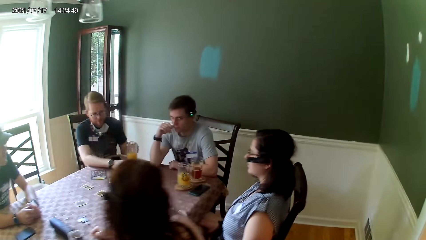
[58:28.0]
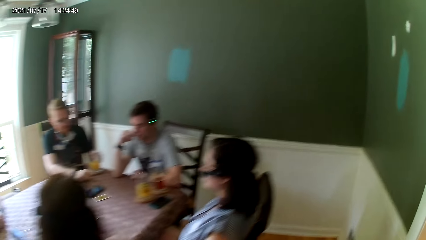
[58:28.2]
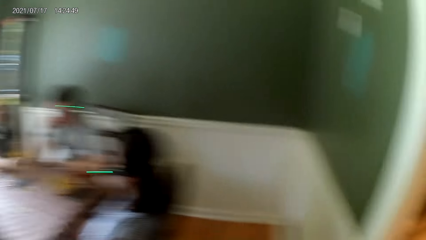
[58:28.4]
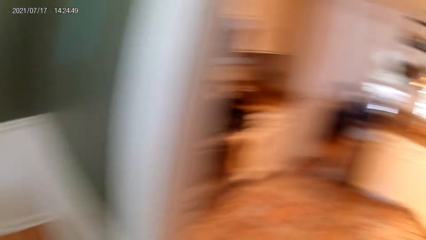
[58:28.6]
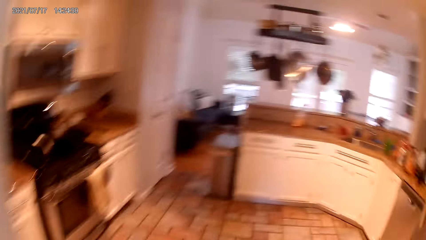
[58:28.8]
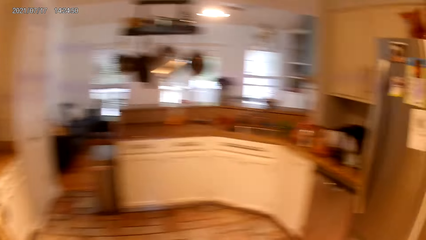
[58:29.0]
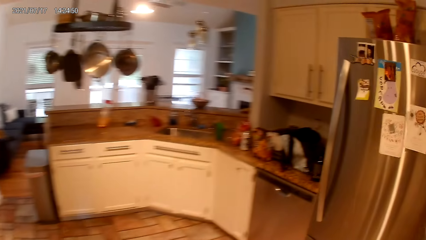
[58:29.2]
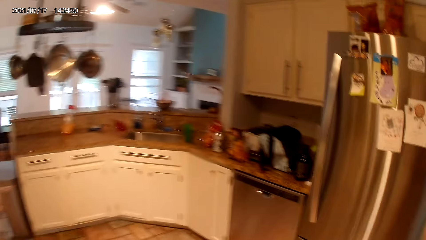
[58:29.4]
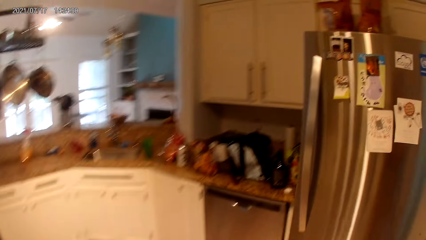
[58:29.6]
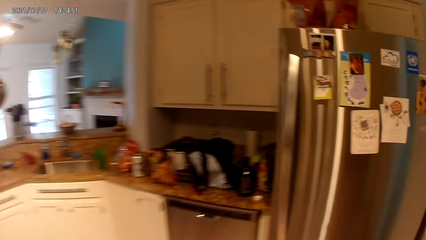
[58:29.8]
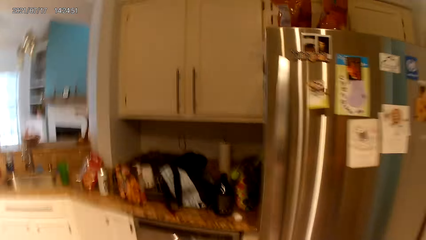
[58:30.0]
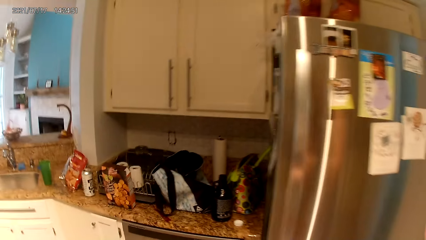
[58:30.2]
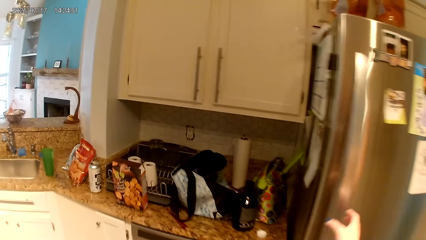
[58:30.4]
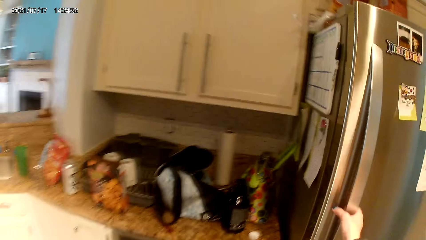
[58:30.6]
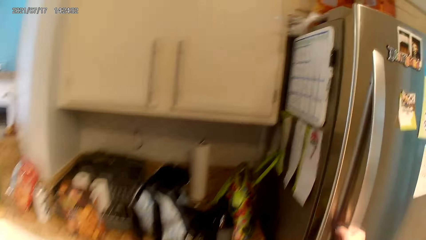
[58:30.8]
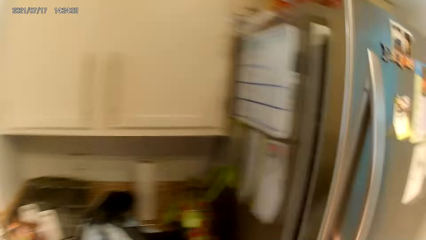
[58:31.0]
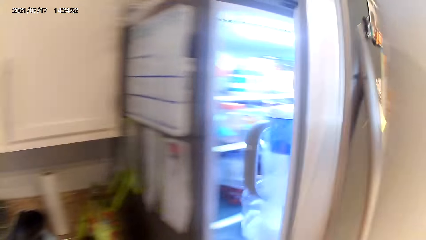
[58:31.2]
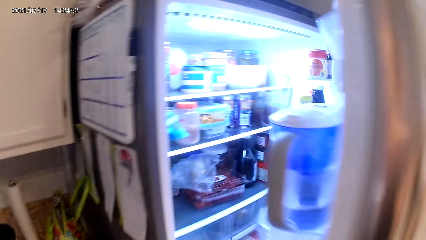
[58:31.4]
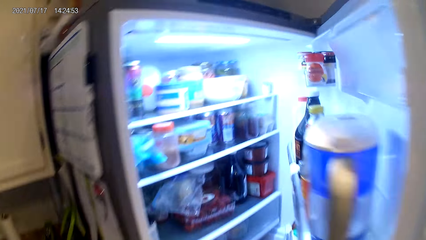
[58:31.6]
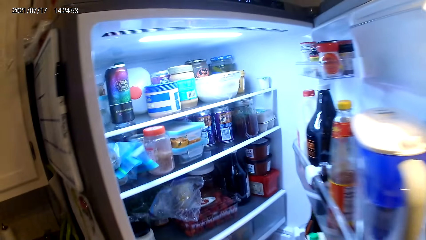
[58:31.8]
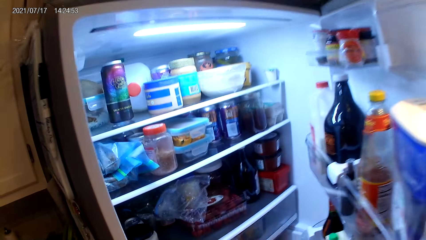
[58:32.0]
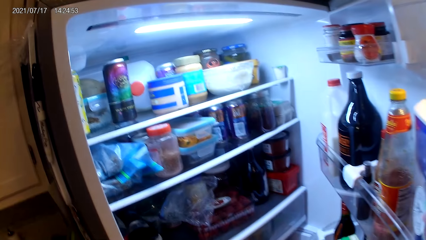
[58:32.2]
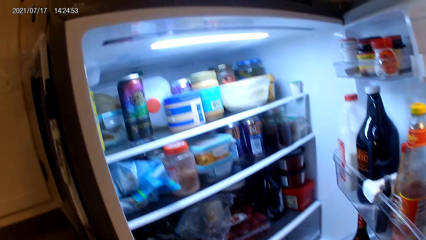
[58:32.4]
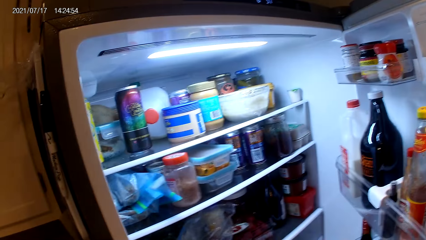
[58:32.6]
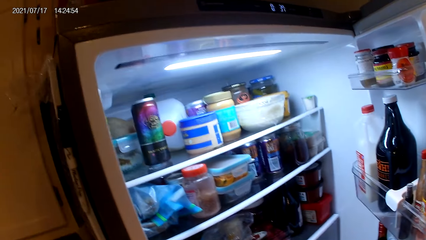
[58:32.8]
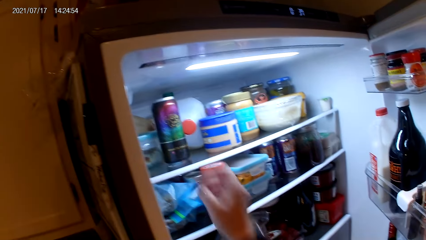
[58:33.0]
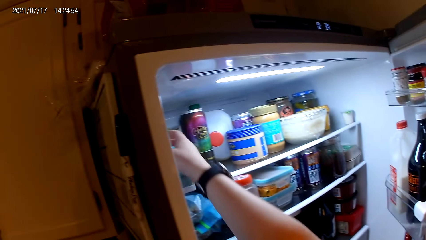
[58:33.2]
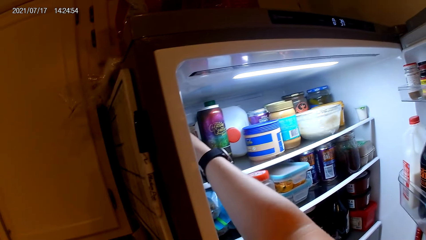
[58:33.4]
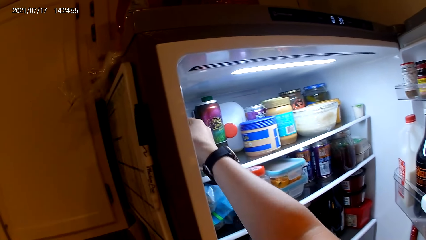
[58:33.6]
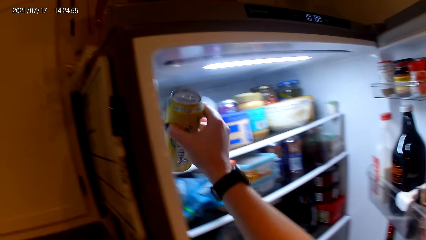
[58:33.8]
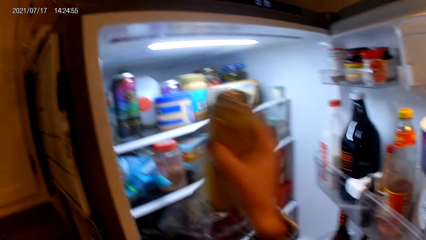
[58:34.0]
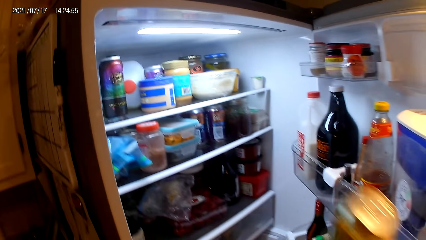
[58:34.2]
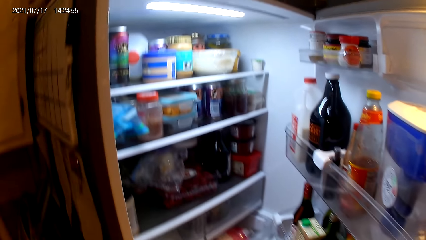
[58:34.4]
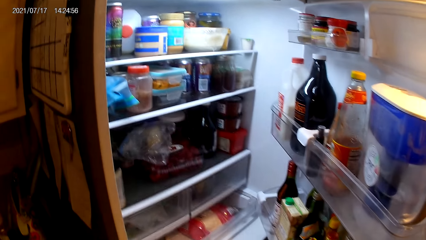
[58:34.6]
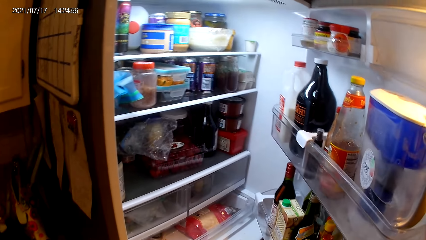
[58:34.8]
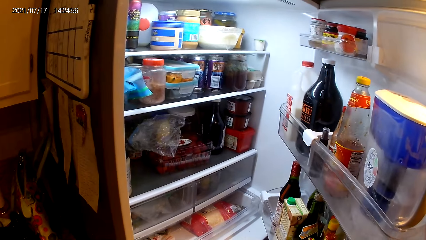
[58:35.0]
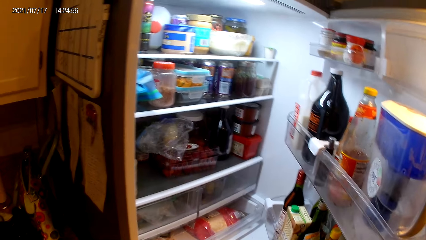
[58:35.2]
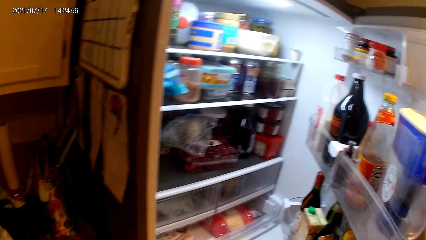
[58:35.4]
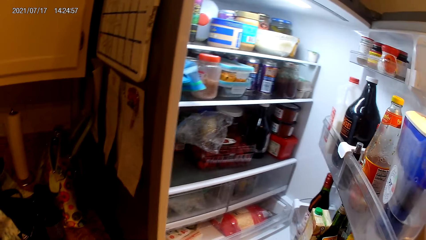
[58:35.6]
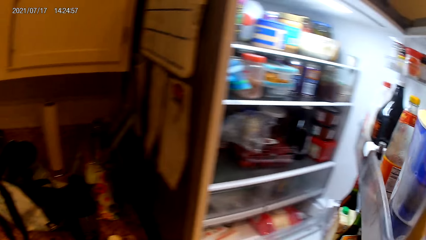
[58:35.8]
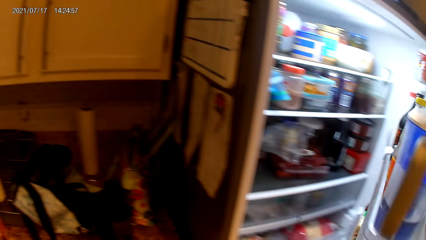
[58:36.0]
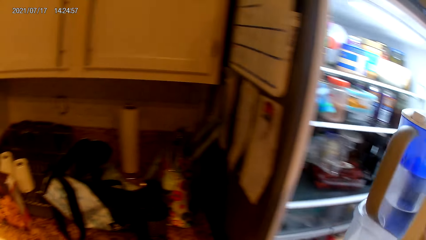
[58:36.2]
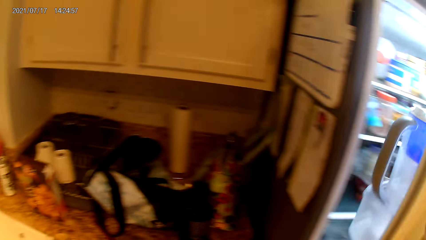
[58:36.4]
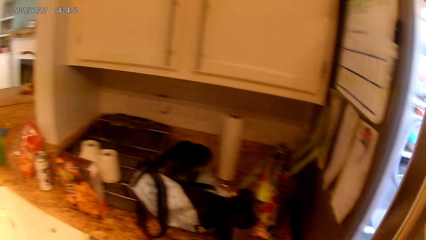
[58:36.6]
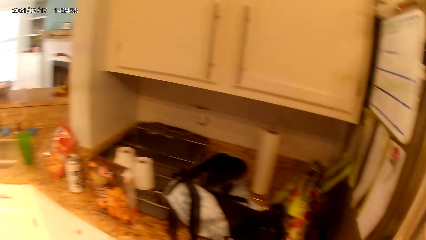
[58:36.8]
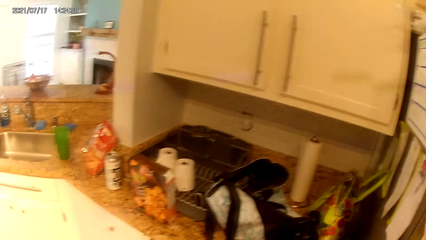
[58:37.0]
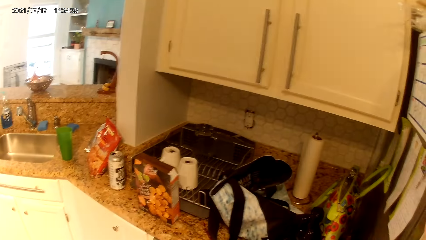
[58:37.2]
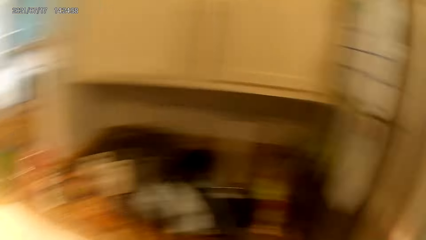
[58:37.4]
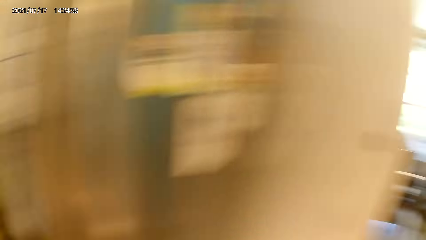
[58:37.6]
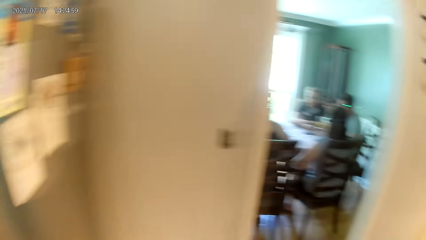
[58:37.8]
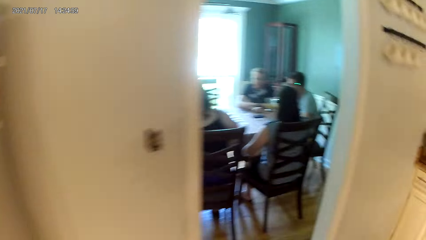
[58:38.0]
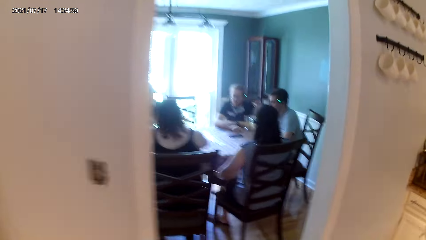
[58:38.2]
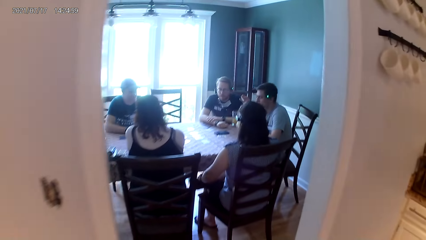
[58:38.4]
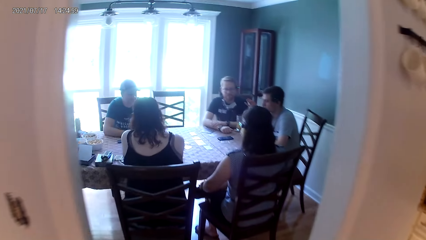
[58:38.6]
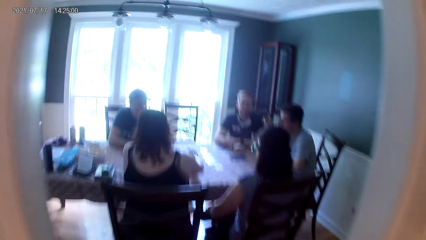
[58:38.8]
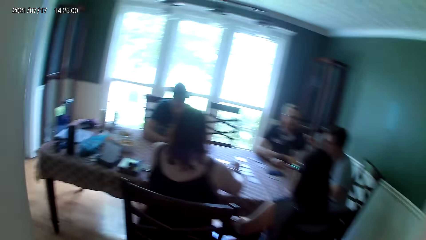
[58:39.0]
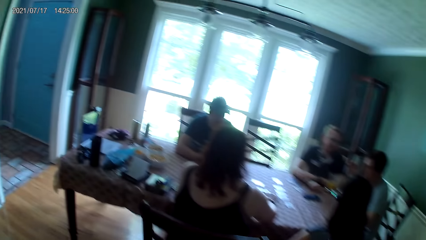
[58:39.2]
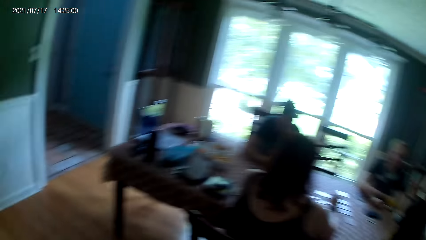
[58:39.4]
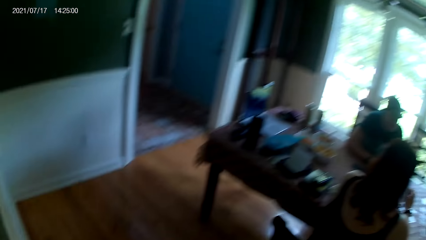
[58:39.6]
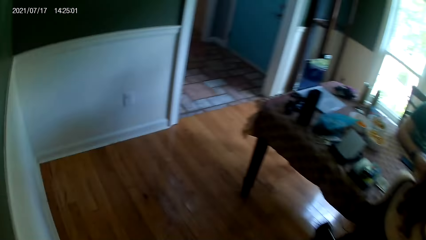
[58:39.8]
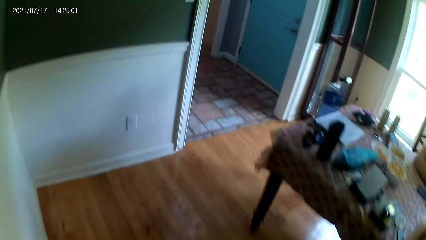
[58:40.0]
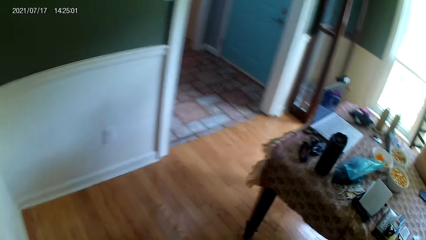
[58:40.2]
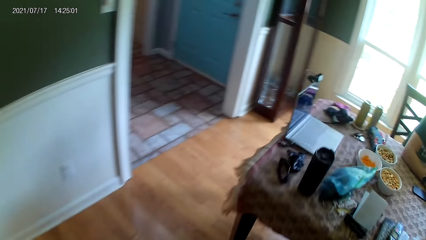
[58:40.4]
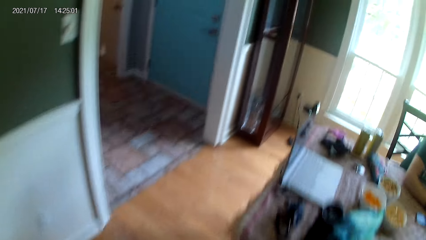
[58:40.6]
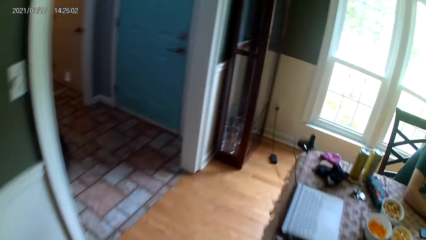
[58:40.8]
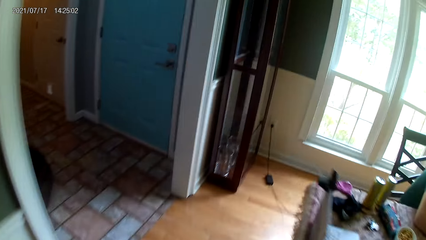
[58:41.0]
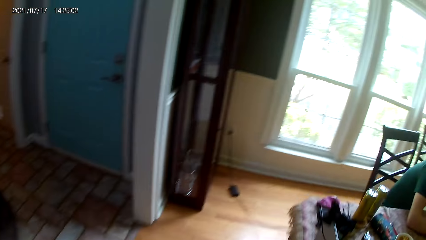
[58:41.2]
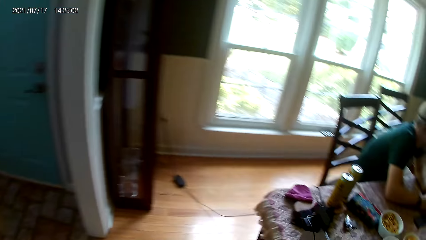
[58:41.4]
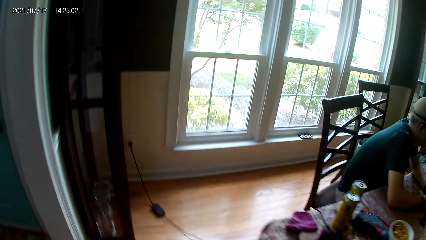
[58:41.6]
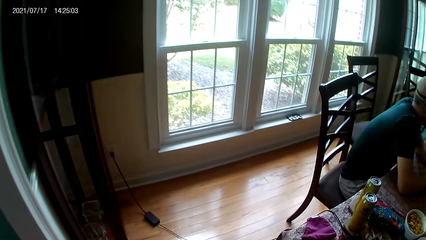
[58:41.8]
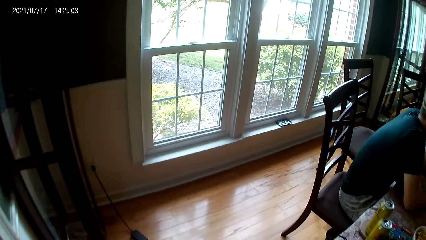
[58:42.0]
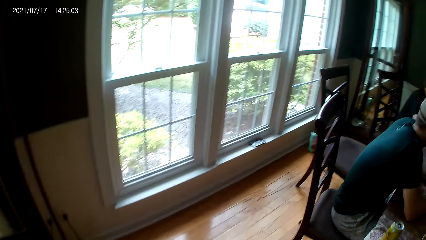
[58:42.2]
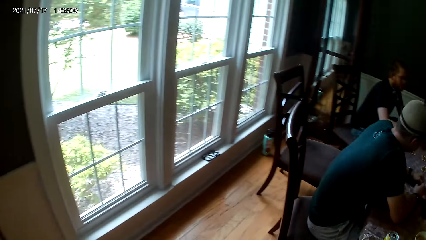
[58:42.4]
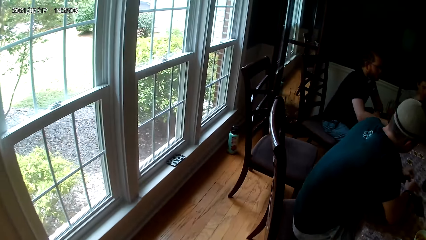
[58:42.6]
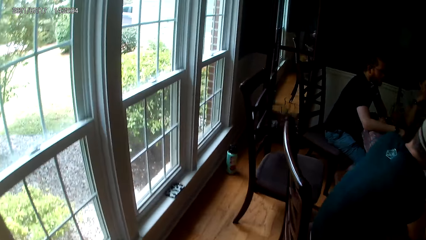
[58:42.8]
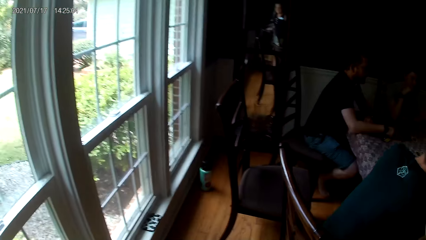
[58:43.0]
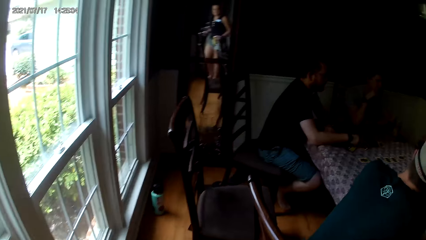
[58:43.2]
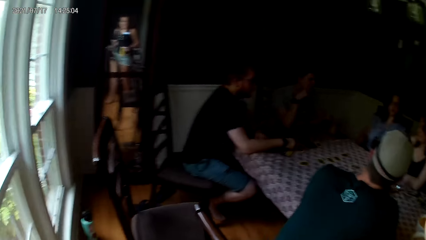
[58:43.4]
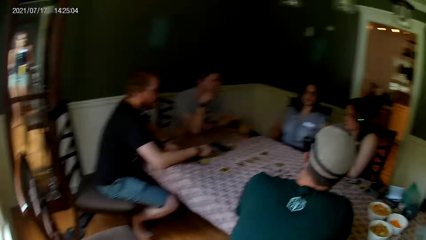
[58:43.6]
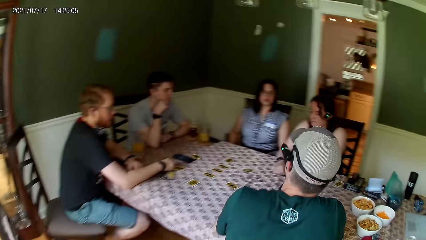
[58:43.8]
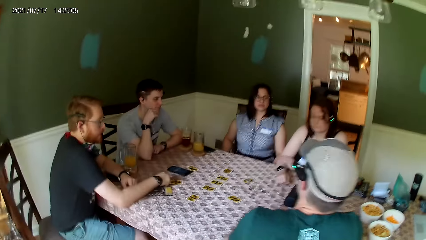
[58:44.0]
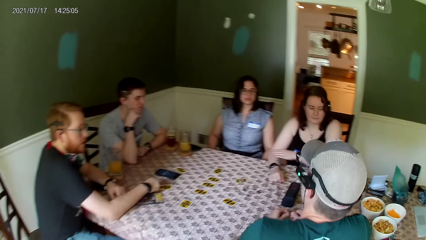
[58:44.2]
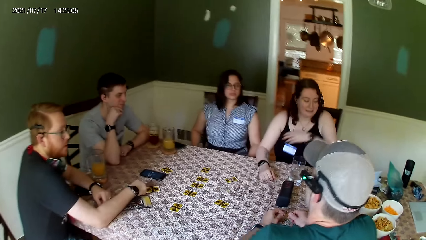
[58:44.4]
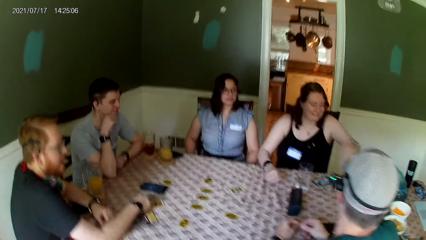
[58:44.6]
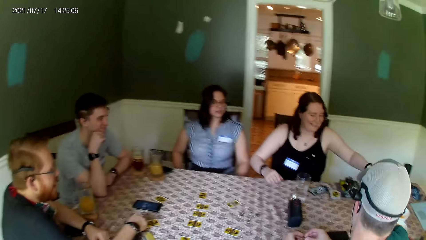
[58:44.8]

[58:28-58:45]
The camera wearer opens a refrigerator with her right hand. She picks up a yellow canned drink from the top of the refrigerator with her right hand. She closes the refrigerator with her right hand. She walks to the table, towards the living room.
